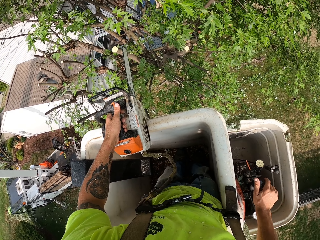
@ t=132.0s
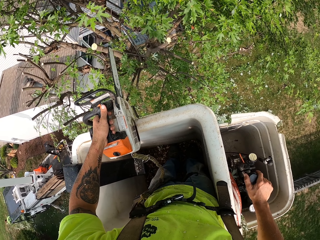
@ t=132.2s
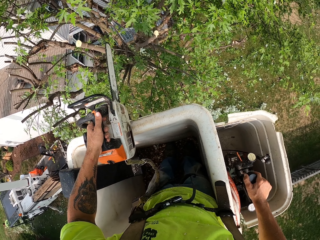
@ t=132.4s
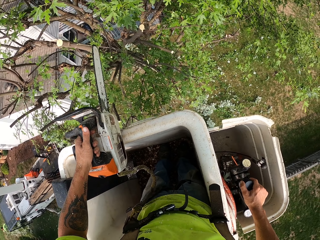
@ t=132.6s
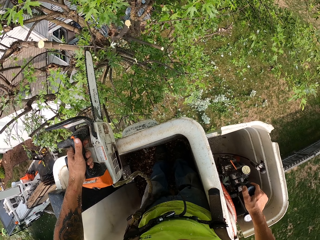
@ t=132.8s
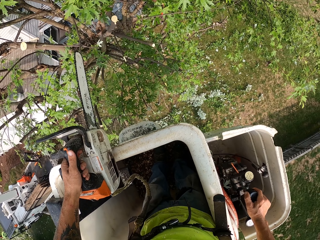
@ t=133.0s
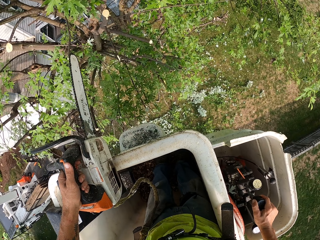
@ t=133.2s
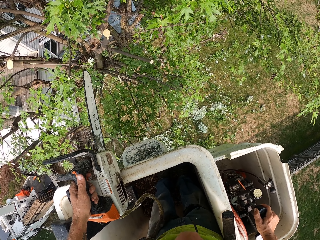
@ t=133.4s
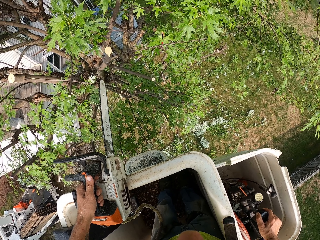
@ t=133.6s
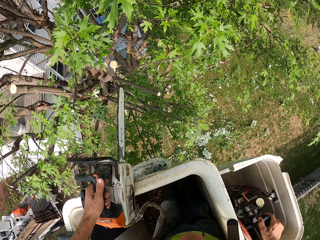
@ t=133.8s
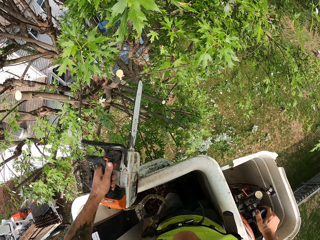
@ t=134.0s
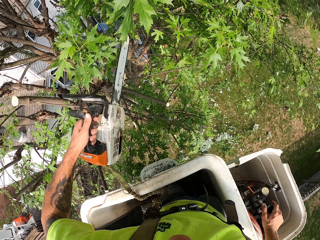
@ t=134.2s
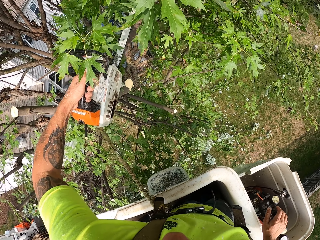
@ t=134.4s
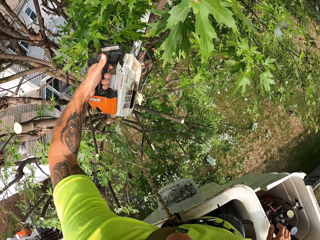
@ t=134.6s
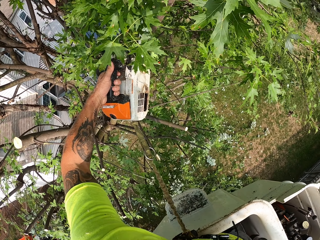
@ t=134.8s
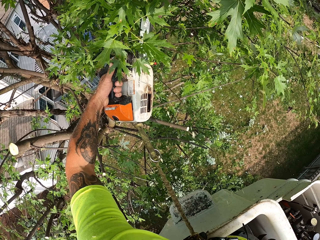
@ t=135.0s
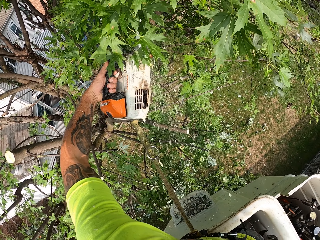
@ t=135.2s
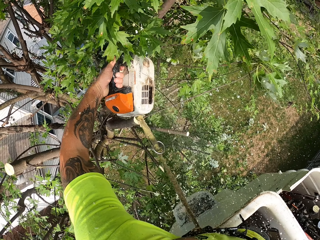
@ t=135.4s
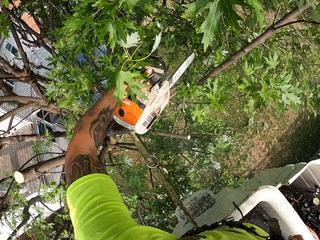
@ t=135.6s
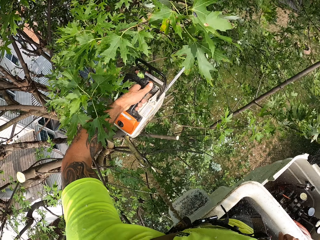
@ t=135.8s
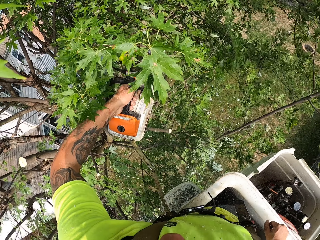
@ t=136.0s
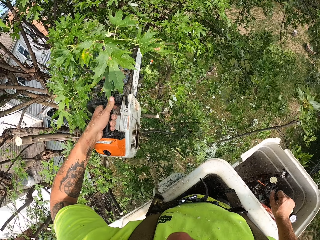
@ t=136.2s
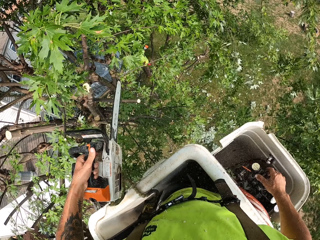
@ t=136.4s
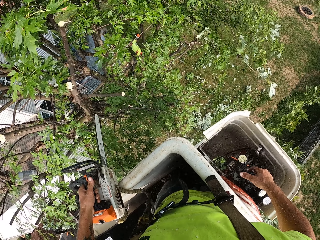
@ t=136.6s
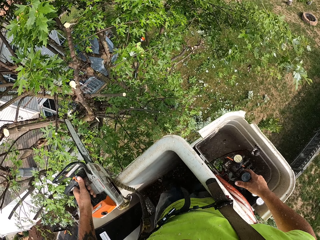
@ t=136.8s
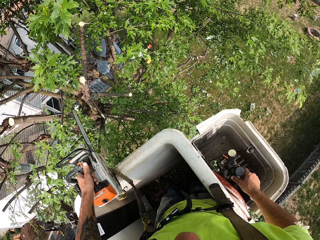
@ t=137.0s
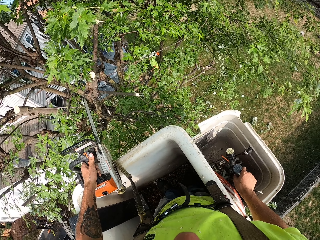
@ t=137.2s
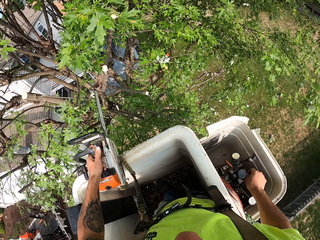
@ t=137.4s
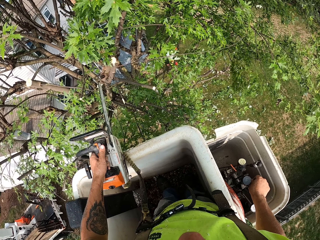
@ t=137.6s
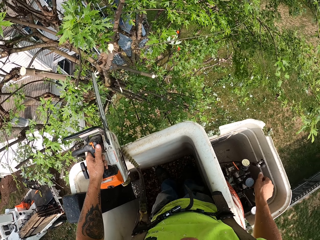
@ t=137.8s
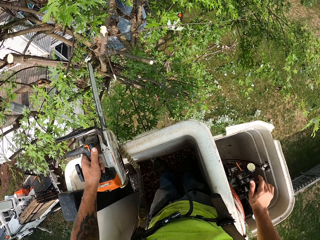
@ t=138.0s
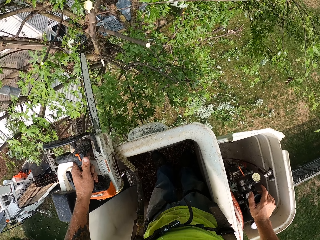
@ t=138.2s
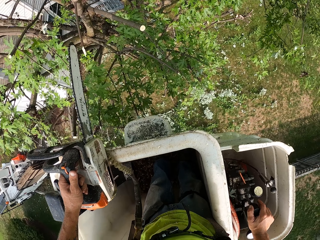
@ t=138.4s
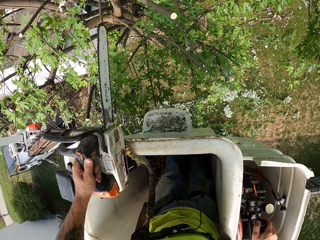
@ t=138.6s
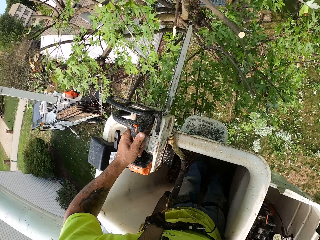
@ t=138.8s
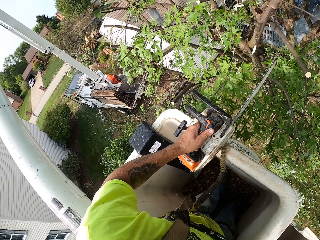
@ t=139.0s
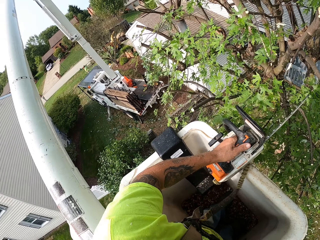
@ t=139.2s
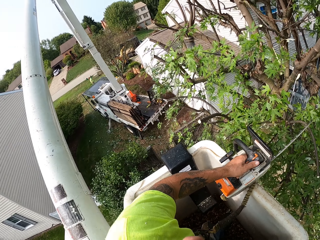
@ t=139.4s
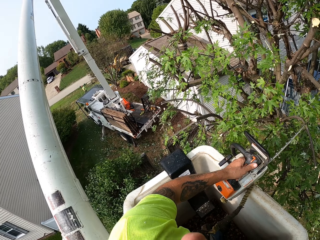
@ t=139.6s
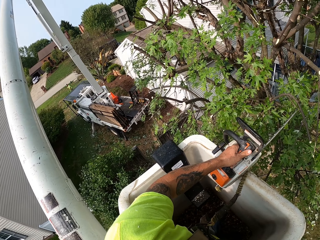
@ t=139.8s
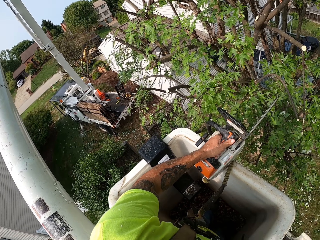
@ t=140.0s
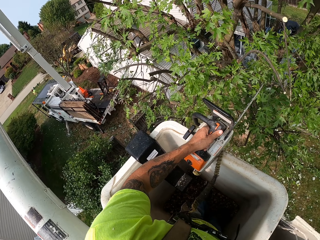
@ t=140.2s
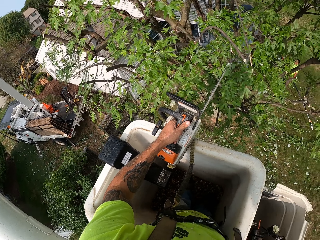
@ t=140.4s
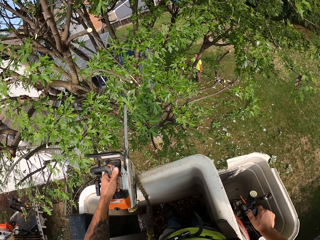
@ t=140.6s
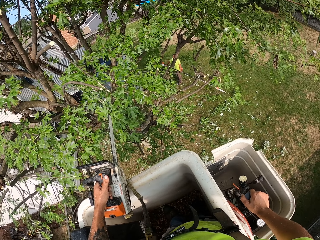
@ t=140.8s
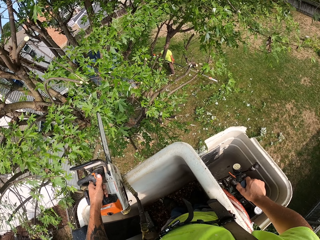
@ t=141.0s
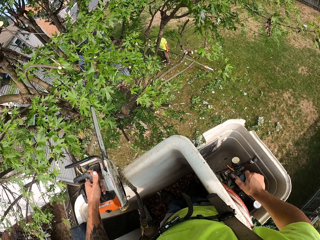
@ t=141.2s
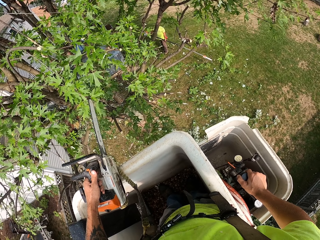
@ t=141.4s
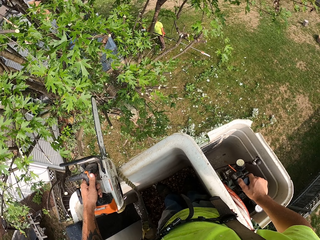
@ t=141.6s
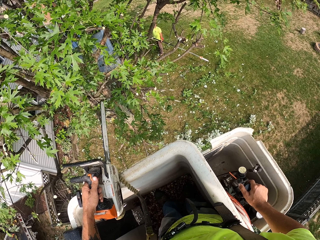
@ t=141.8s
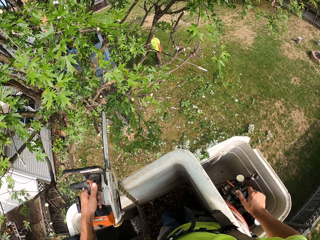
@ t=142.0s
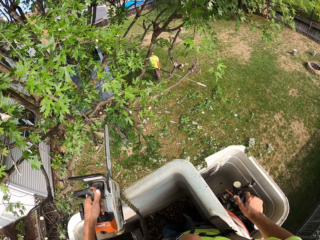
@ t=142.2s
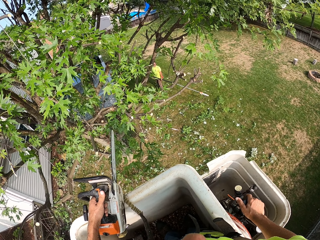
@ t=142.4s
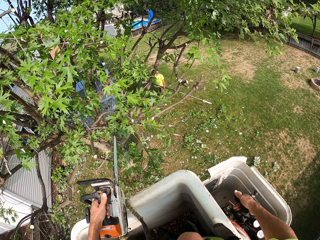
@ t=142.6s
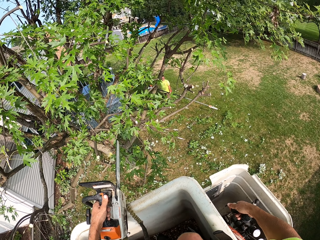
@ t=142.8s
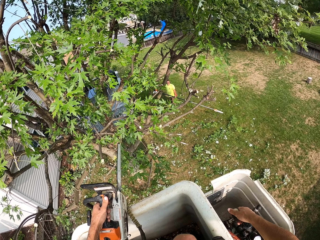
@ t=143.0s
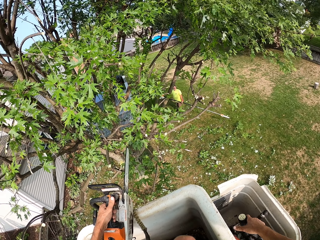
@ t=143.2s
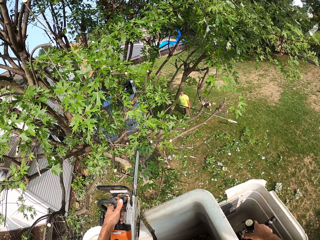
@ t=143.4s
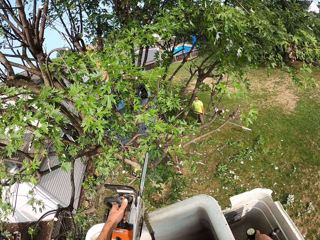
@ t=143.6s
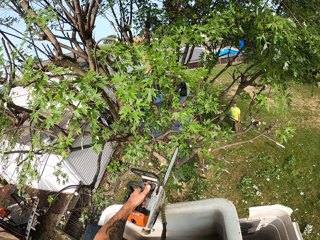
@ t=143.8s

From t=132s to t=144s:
The camera wearer pulls the hydraulic lever of the boom lift with his right hand. He cuts a tree branch with the chainsaw in his left hand. He pulls the hydraulic lever of the boom lift with his right hand. He operates the crane bucket.

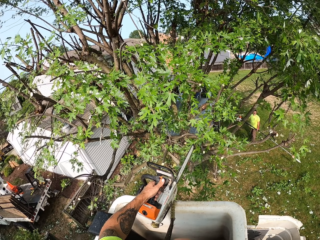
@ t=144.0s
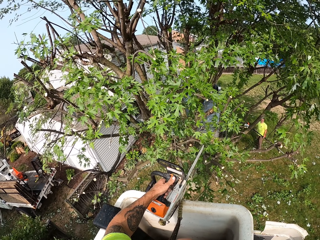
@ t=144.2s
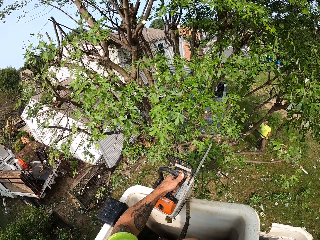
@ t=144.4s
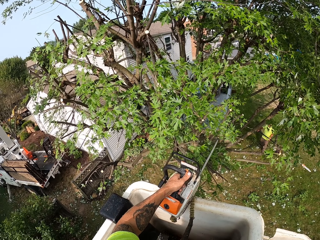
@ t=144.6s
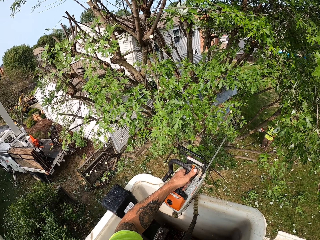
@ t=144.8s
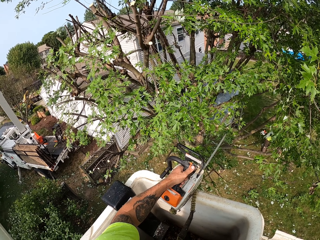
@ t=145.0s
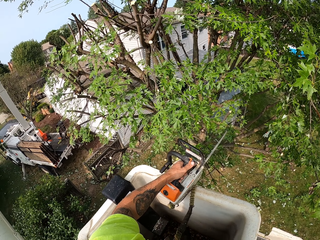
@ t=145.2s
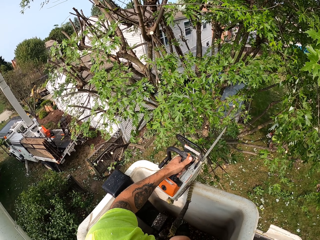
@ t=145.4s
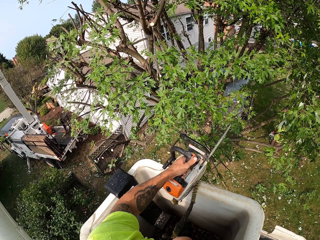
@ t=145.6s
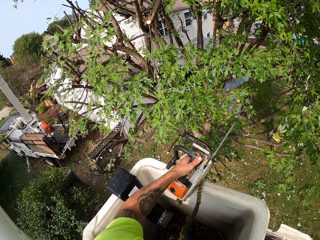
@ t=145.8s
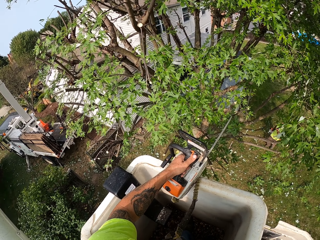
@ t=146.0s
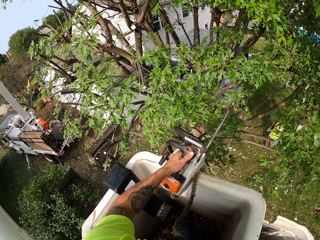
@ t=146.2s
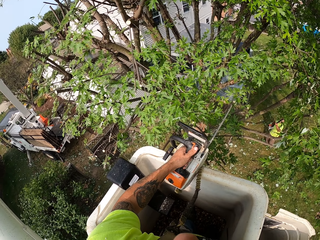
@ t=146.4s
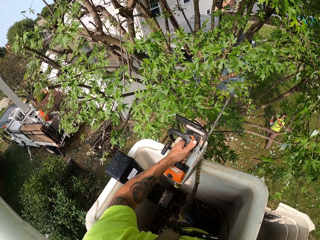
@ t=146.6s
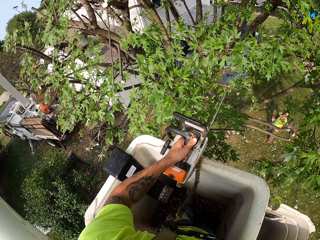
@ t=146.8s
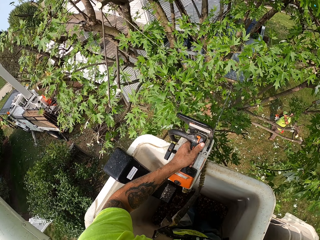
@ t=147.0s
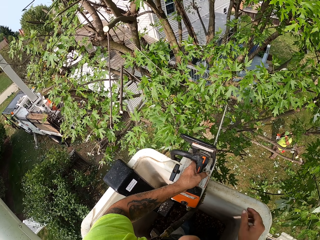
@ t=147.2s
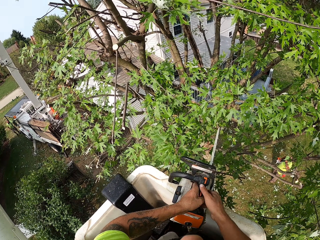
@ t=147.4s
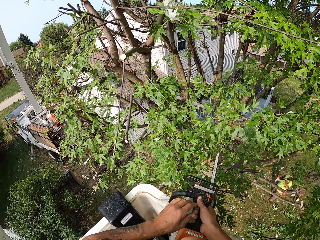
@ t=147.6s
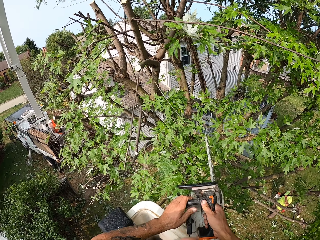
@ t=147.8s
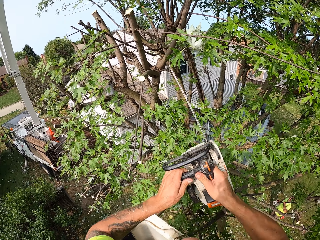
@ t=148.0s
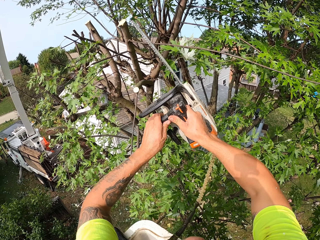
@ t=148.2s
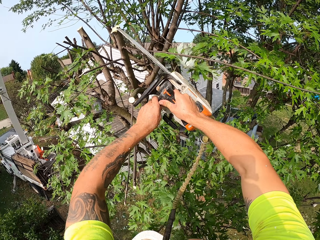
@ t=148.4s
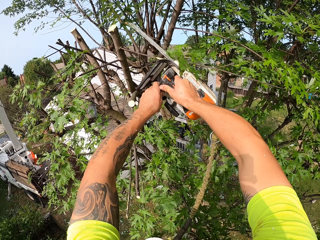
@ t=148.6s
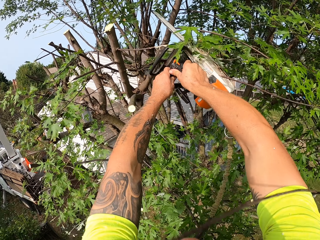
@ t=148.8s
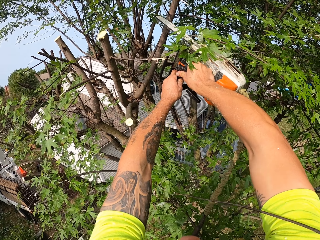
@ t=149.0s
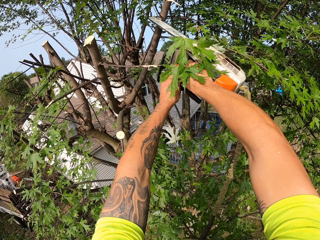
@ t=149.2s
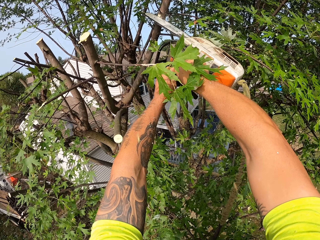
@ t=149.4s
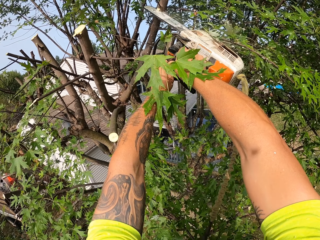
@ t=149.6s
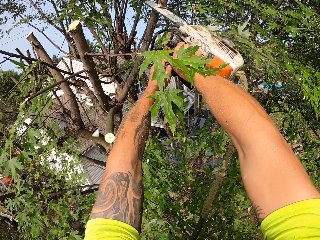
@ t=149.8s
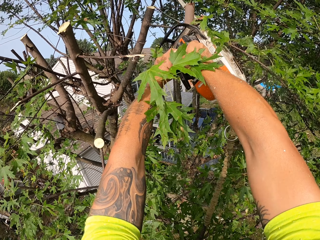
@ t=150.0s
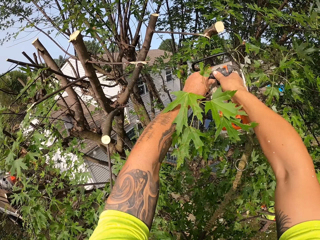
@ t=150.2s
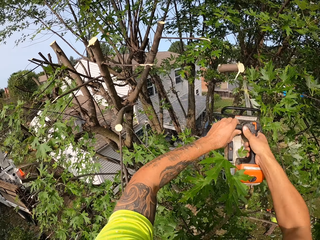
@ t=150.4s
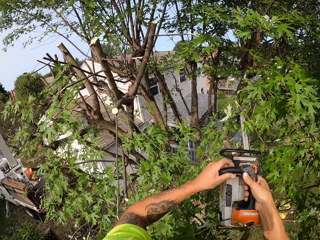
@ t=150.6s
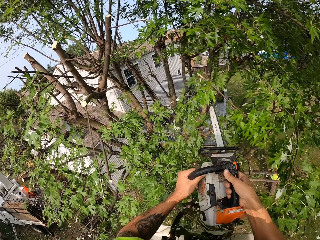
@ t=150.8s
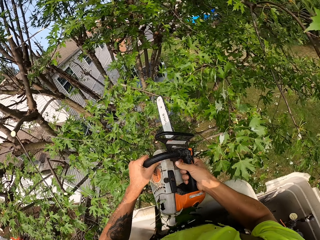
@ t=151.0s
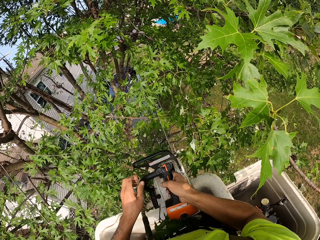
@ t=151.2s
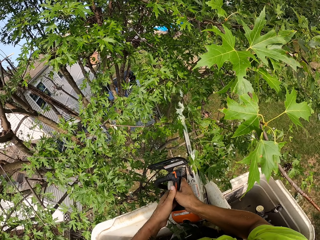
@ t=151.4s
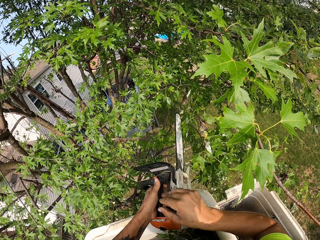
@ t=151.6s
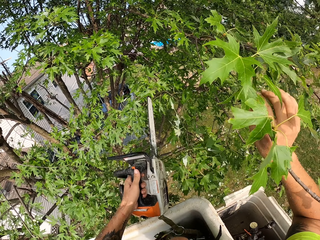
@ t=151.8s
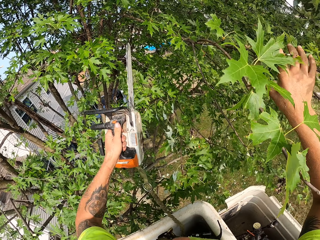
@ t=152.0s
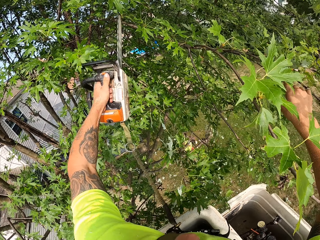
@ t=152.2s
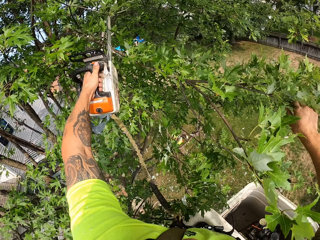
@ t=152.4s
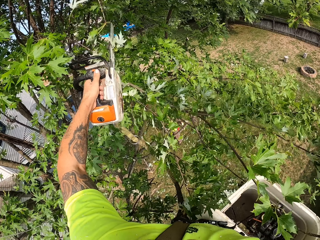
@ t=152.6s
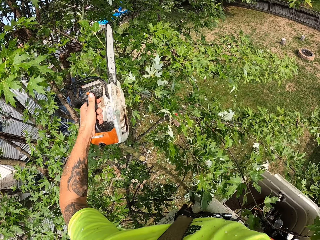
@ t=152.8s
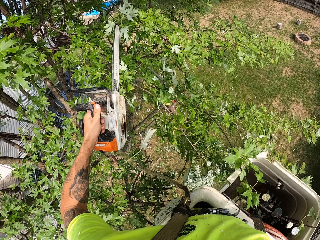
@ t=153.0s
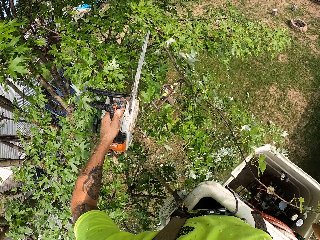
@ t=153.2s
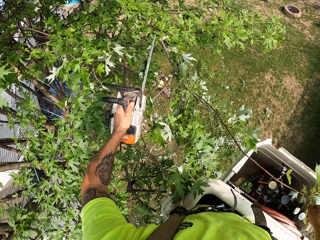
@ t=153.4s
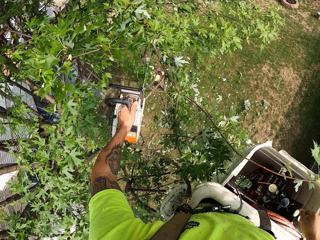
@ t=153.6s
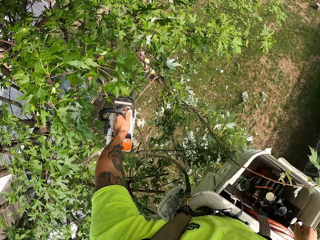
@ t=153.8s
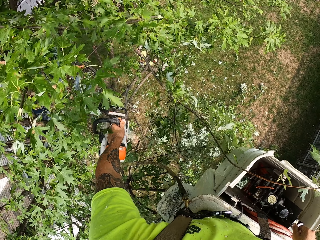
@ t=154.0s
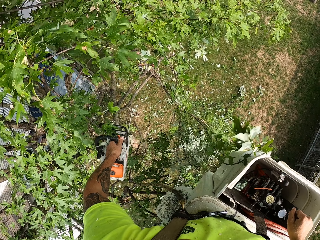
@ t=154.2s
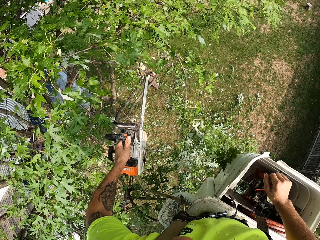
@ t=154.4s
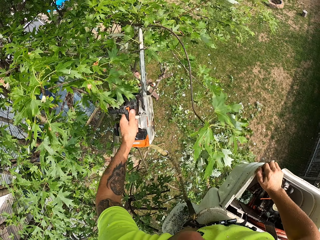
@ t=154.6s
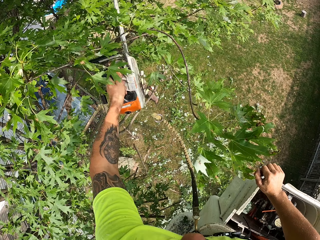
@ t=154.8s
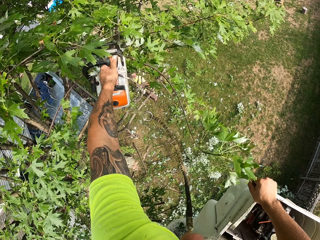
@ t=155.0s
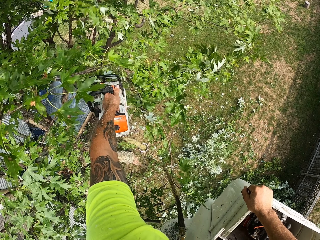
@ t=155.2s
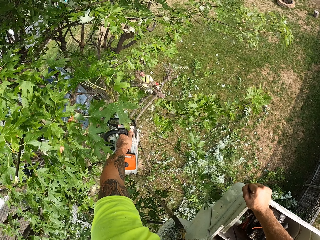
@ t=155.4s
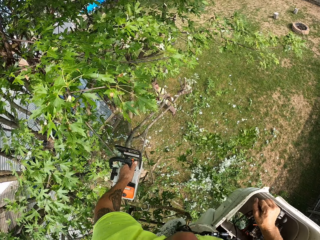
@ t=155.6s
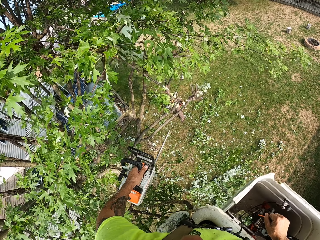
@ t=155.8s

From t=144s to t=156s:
The camera wearer moves the chainsaw to his right hand. He cuts a tree branch with the chainsaw with both hands. He moves the chainsaw to his left hand. He cuts a tree branch with the chainsaw in his left hand.
